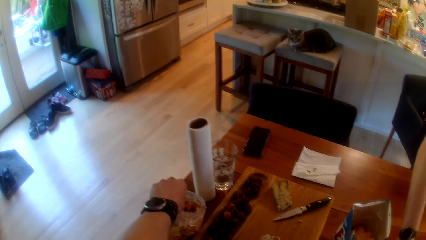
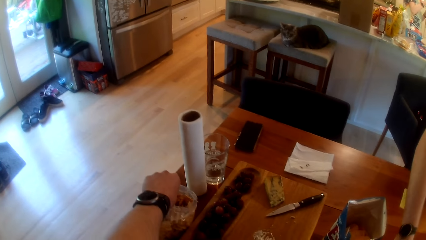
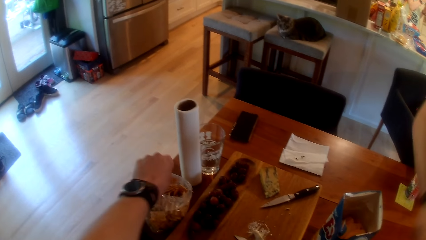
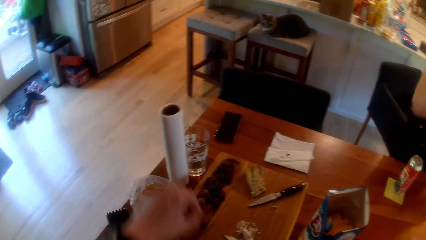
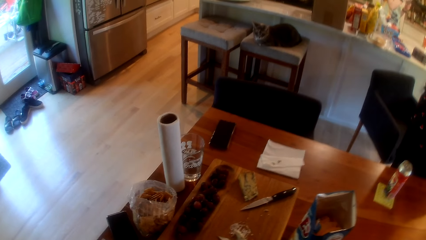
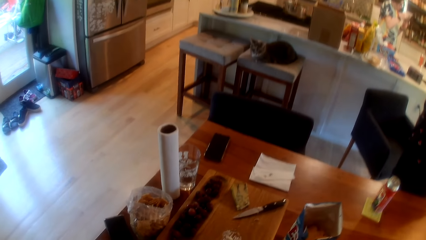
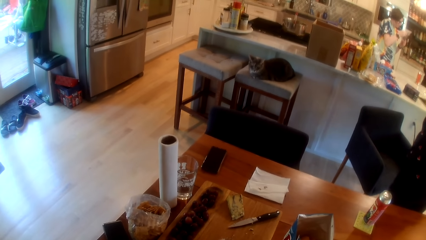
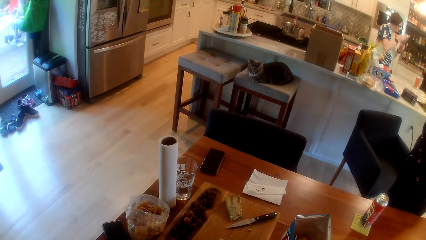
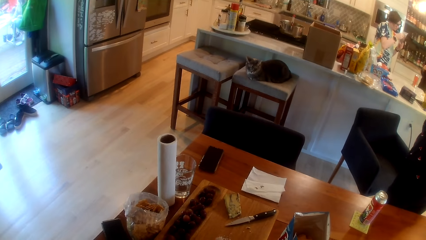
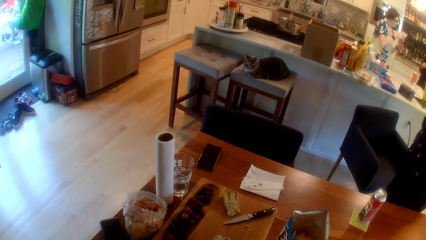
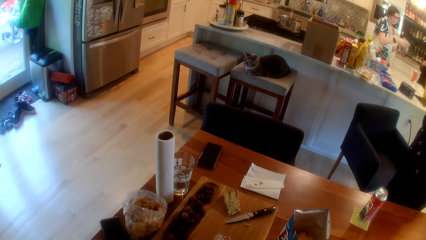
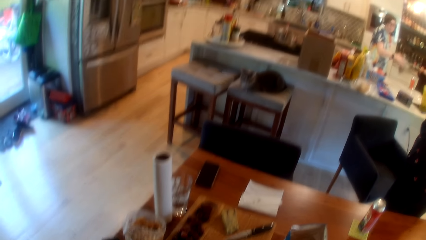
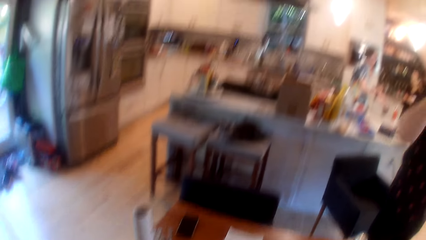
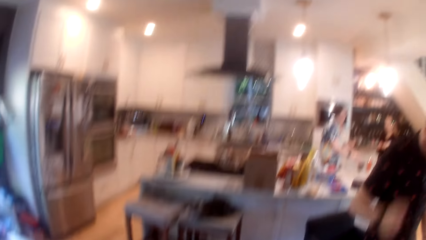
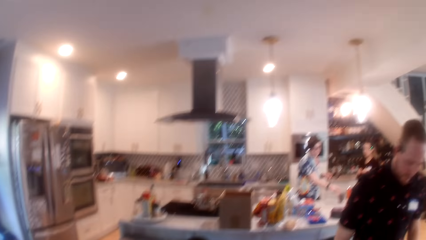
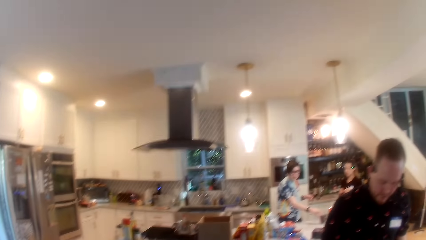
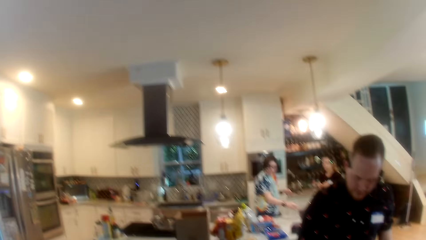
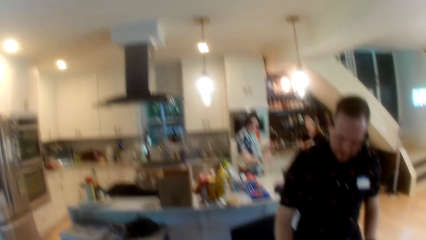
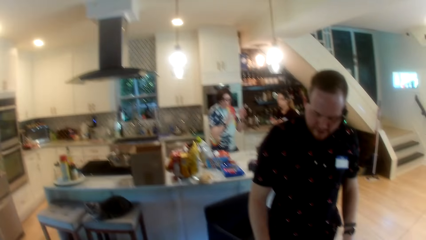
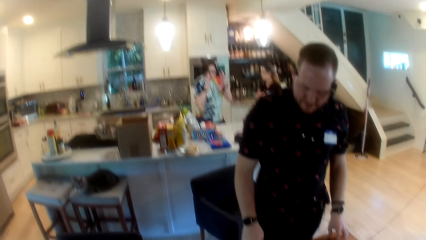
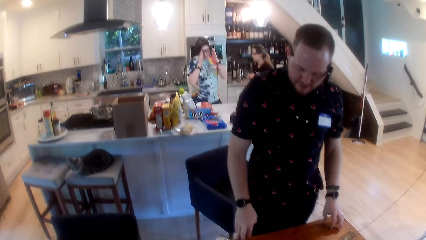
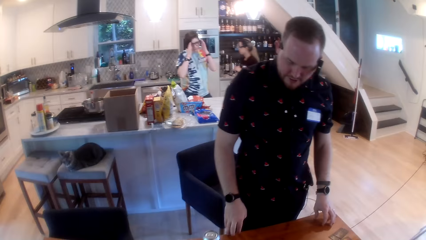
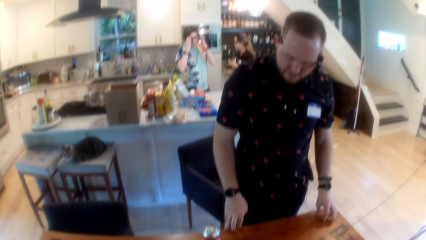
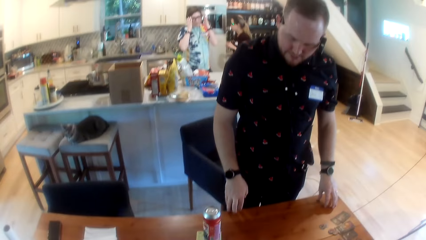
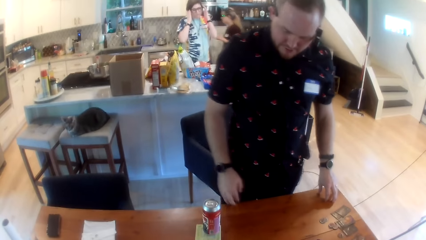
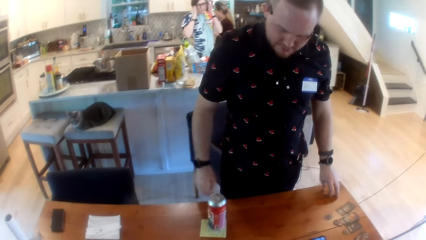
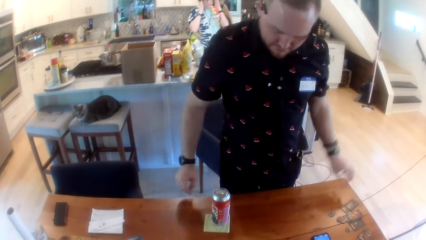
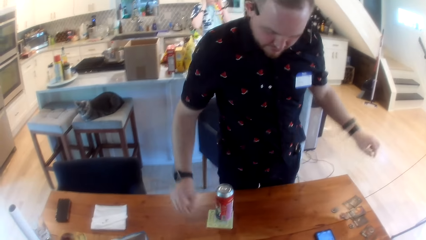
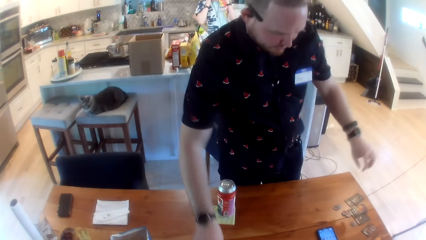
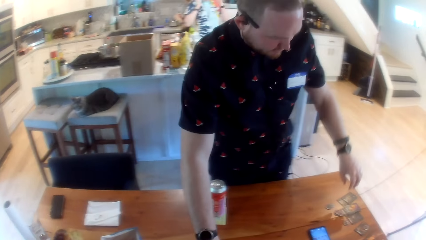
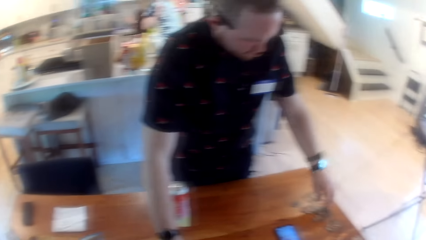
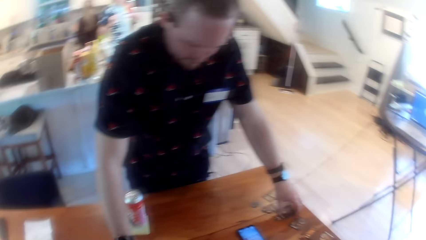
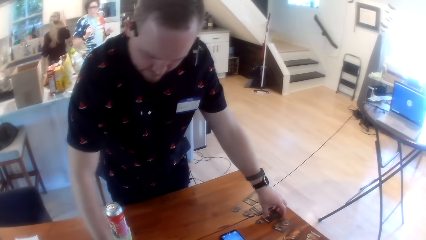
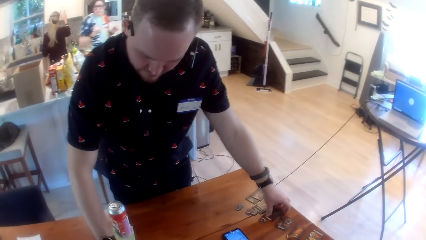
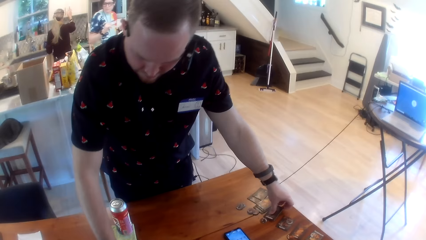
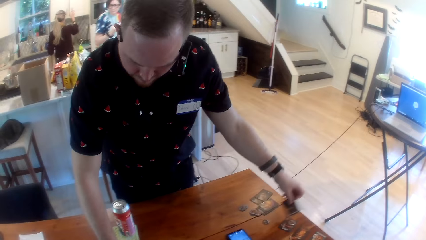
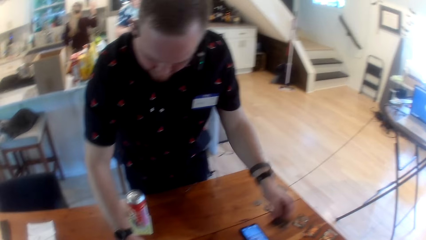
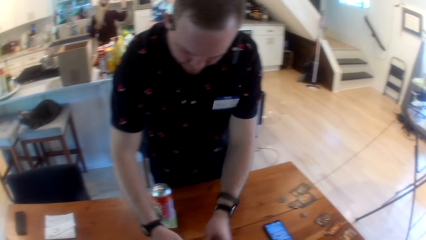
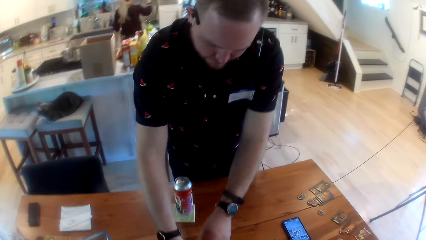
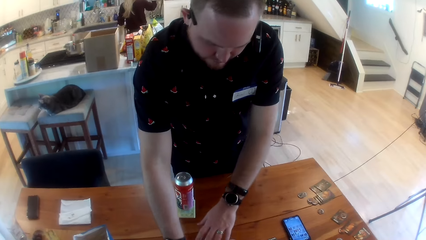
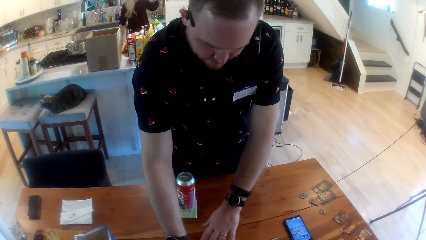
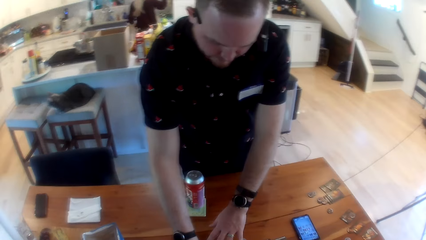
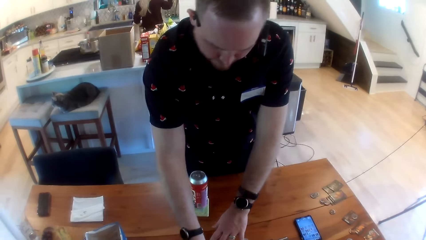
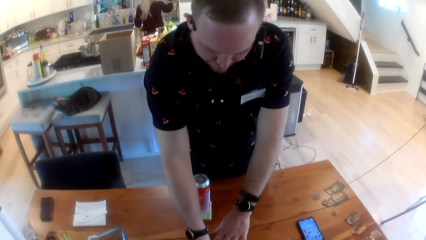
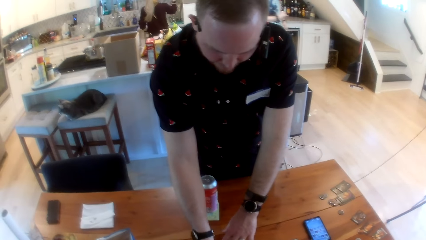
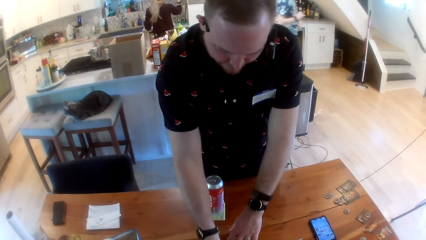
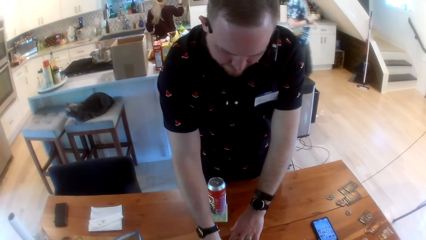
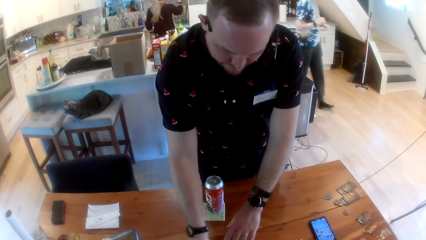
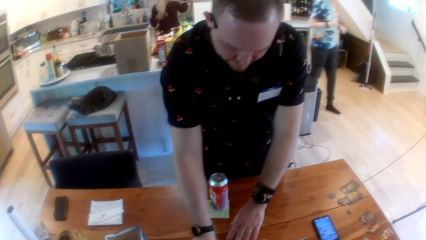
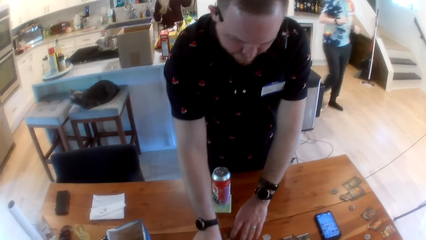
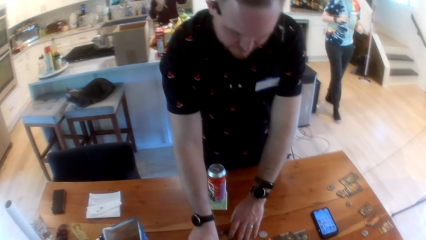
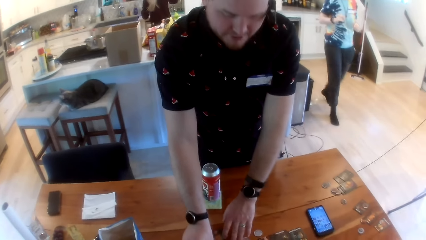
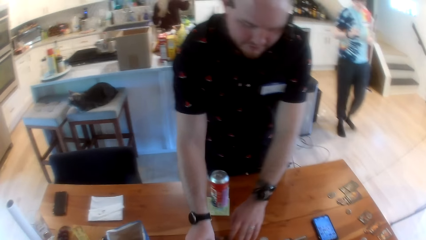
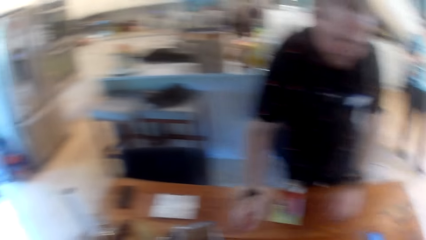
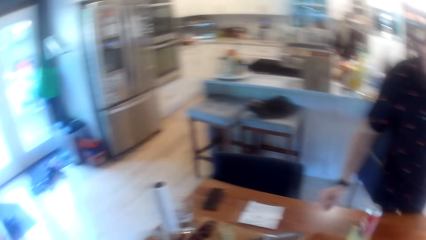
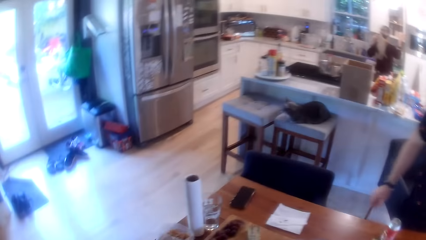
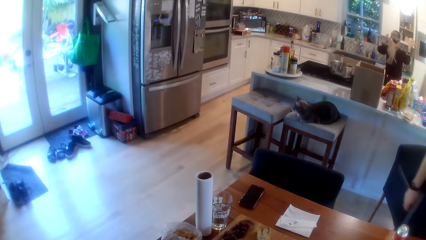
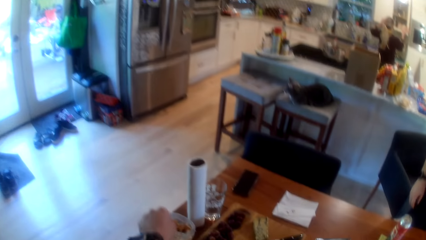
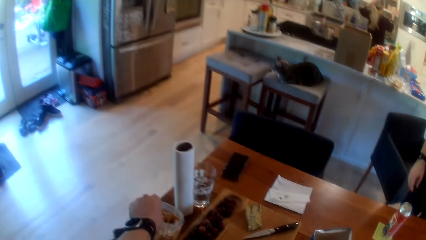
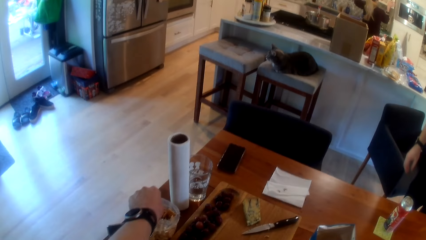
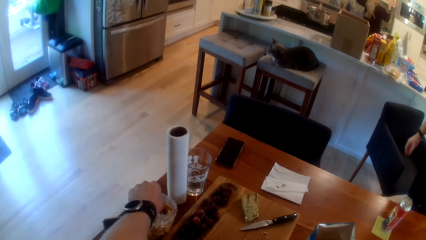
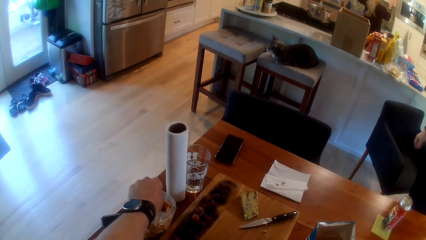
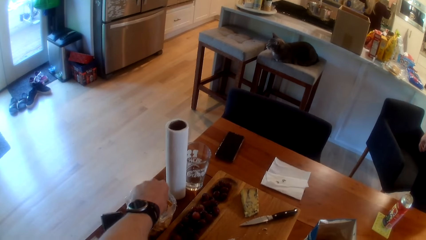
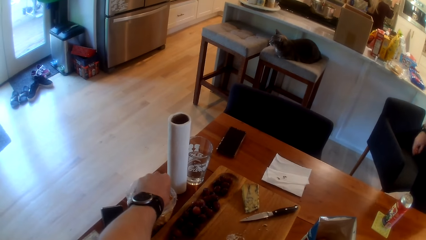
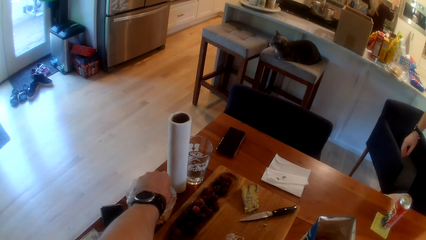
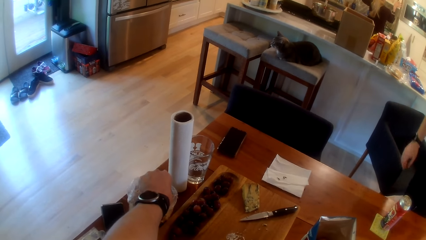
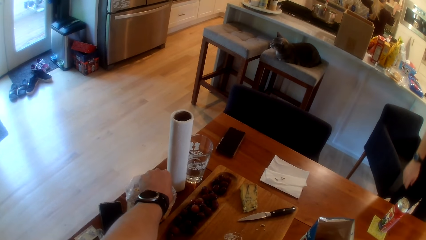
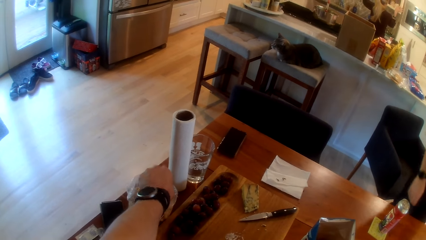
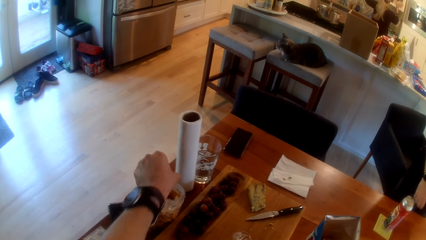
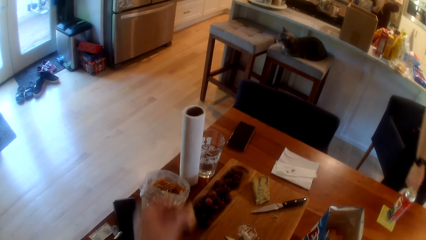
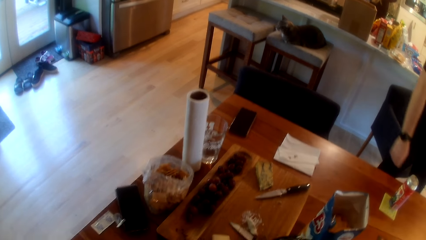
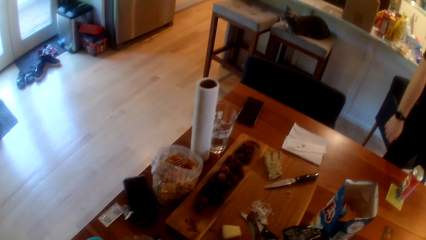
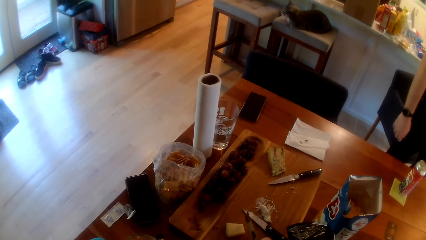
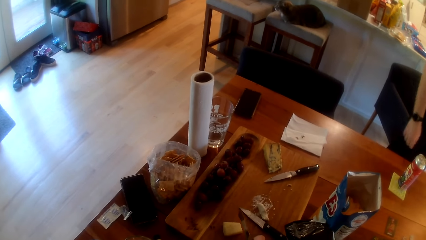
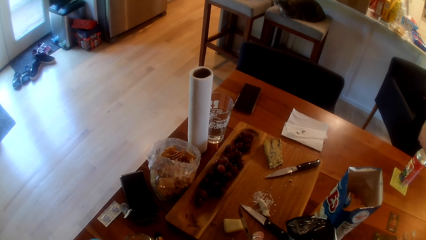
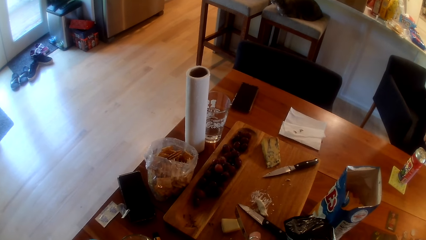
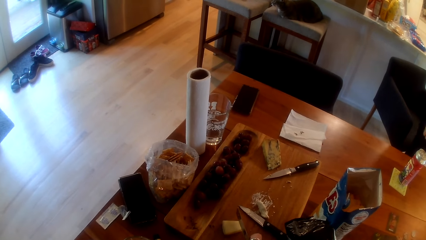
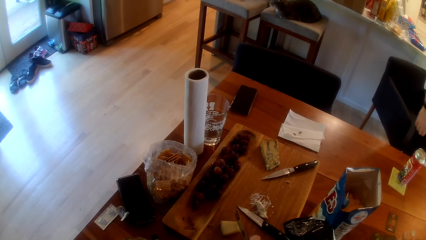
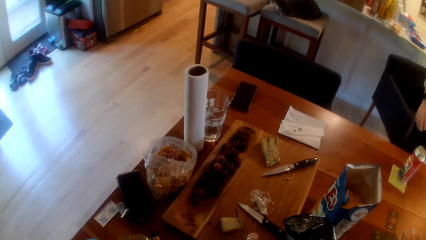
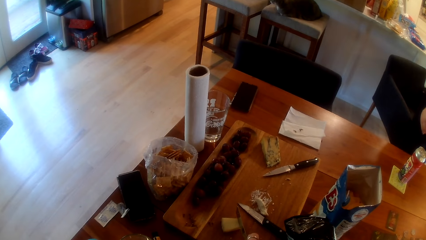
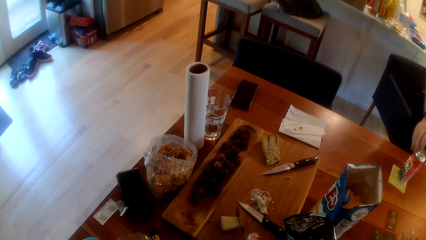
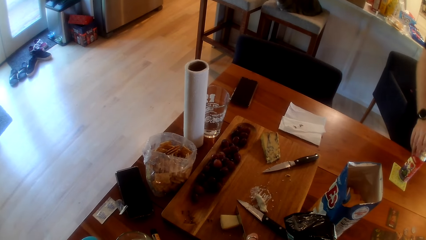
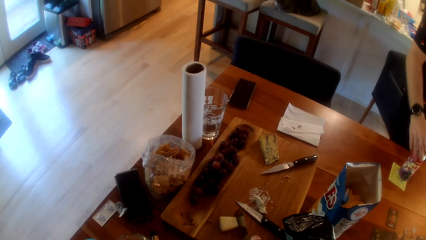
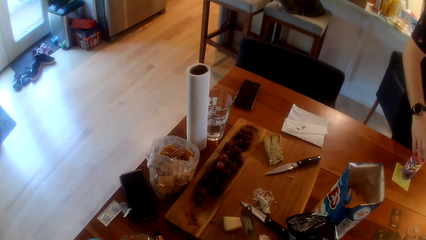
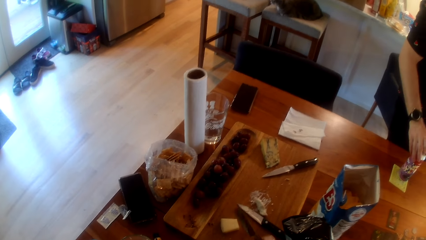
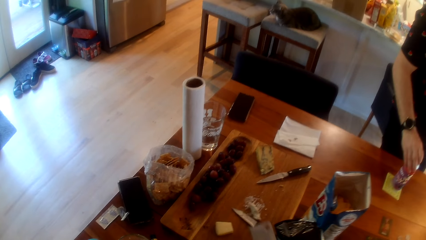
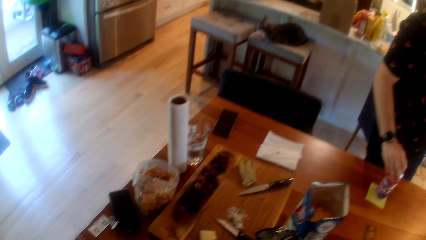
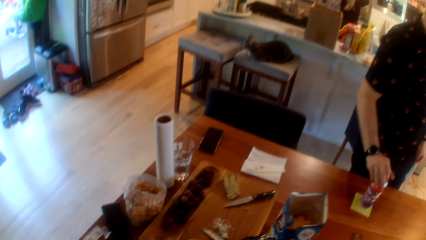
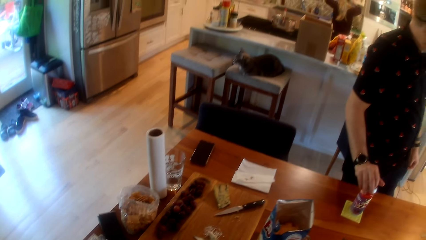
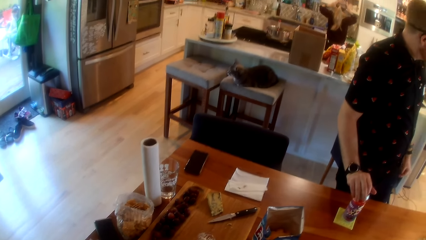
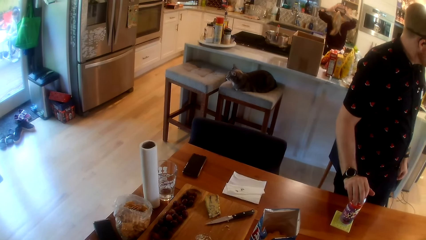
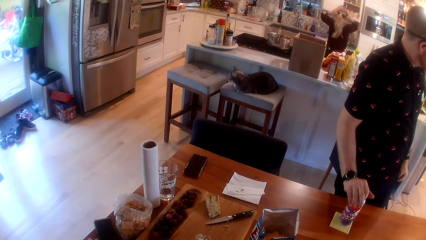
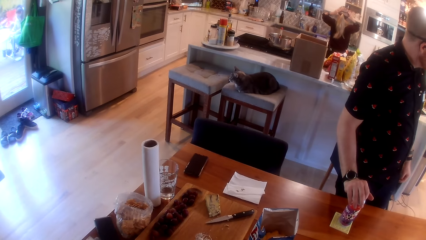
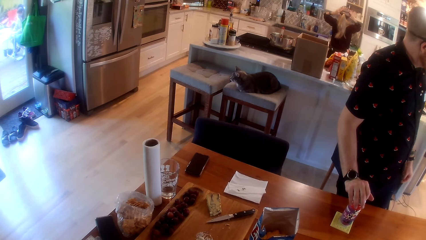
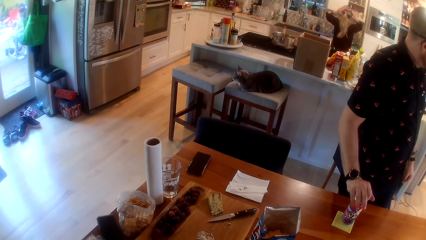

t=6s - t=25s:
The camera wearer picks a biscuit from a pack of biscuits on the table with his left hand. A man takes a card from the table with his left hand. The man places the card on the table with his hands. The camera wearer picks a biscuit from the pack of biscuits on the table with his left hand. He chops the cheese. The man holds the top of a can with his right hand.
